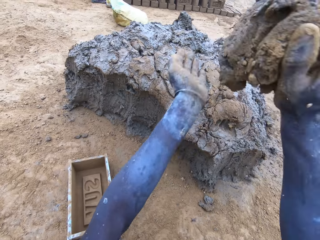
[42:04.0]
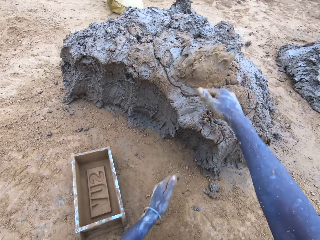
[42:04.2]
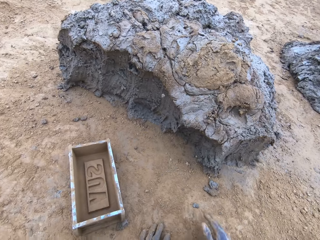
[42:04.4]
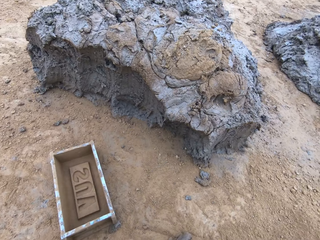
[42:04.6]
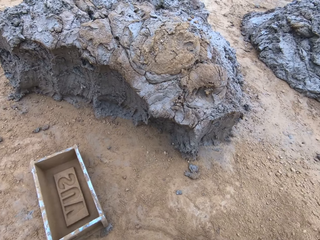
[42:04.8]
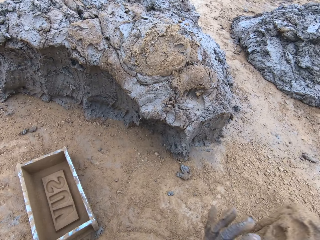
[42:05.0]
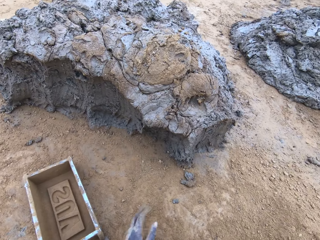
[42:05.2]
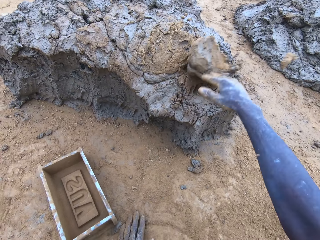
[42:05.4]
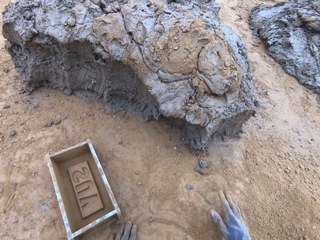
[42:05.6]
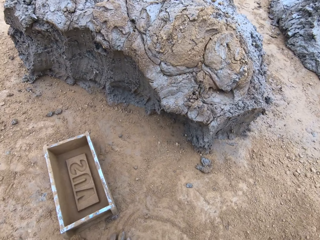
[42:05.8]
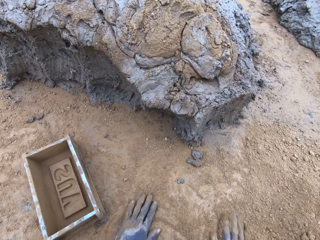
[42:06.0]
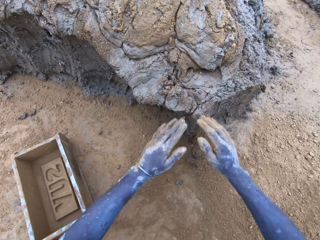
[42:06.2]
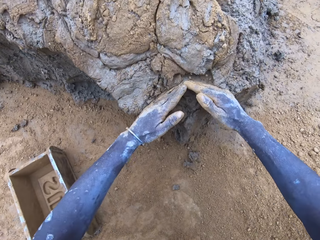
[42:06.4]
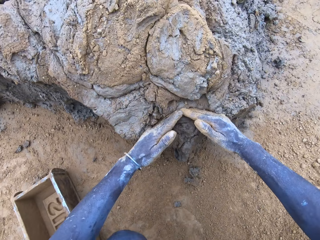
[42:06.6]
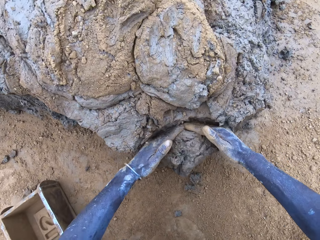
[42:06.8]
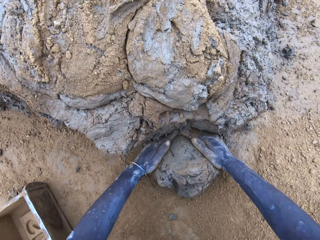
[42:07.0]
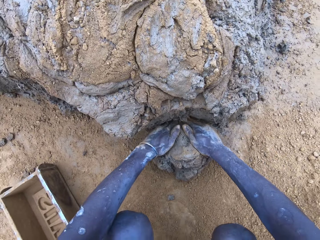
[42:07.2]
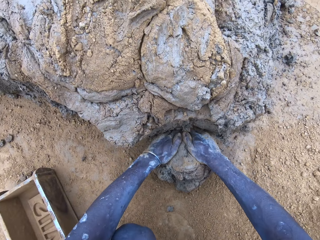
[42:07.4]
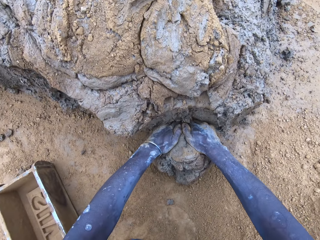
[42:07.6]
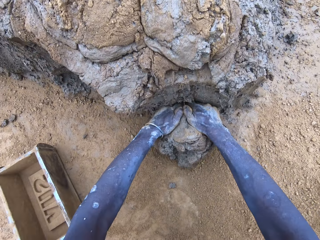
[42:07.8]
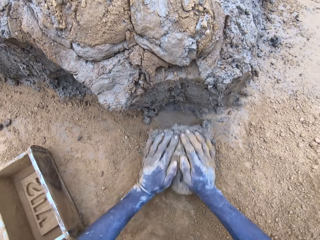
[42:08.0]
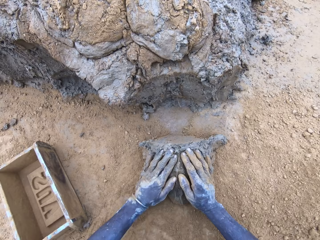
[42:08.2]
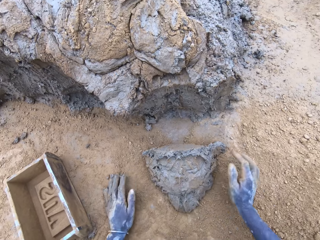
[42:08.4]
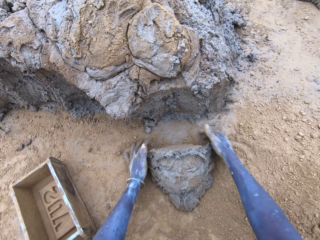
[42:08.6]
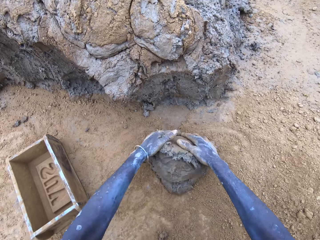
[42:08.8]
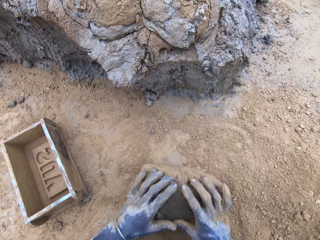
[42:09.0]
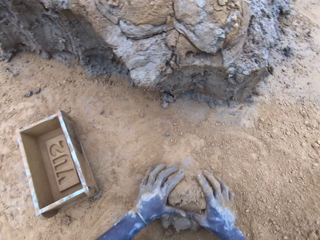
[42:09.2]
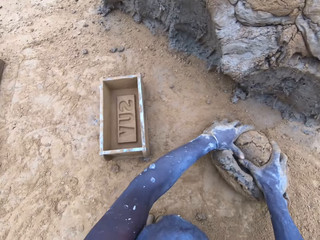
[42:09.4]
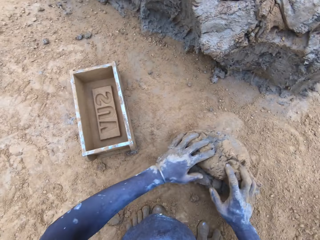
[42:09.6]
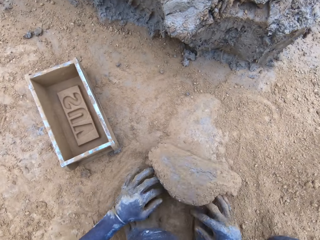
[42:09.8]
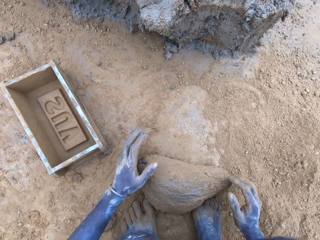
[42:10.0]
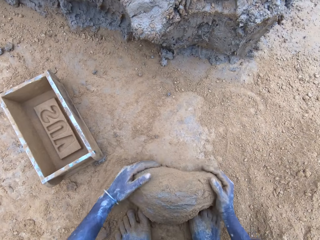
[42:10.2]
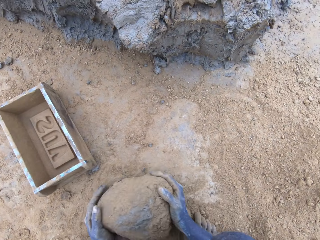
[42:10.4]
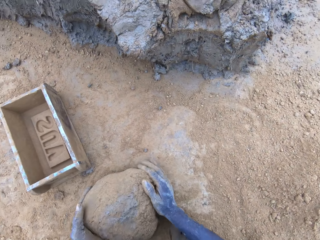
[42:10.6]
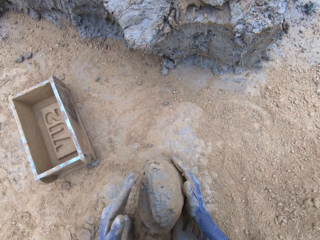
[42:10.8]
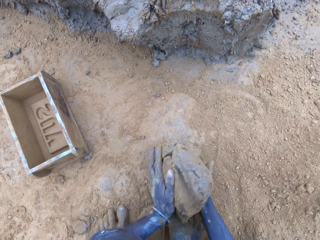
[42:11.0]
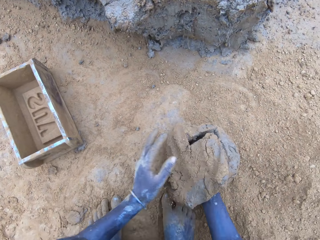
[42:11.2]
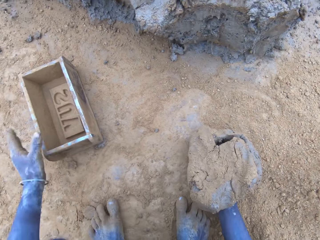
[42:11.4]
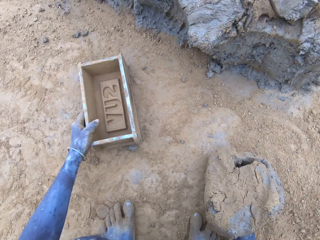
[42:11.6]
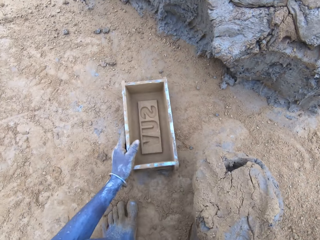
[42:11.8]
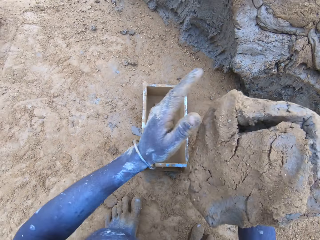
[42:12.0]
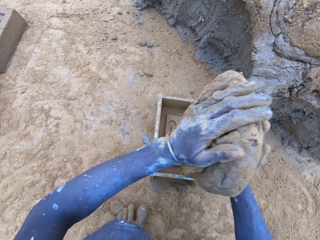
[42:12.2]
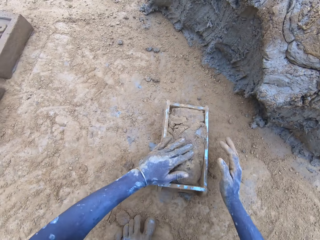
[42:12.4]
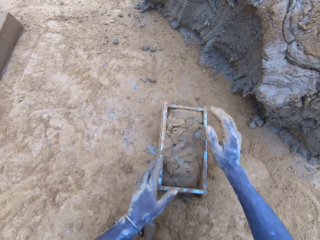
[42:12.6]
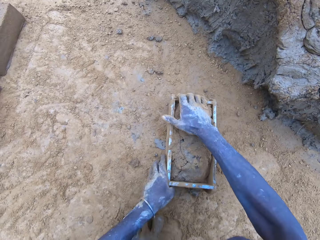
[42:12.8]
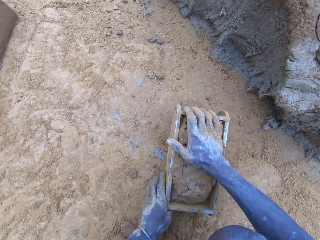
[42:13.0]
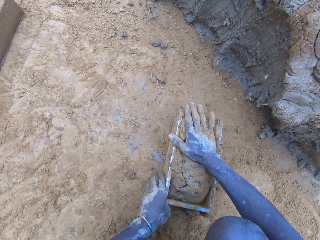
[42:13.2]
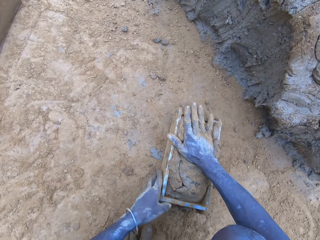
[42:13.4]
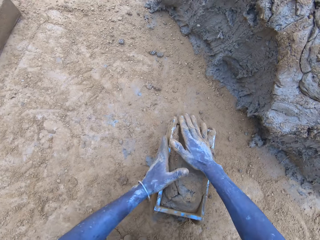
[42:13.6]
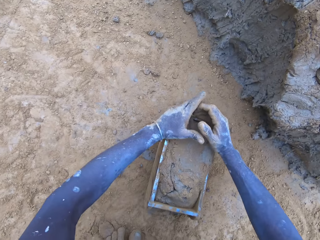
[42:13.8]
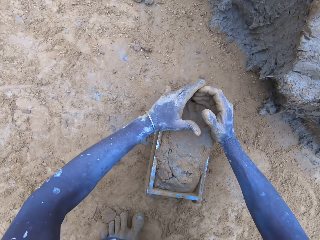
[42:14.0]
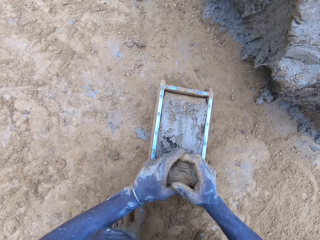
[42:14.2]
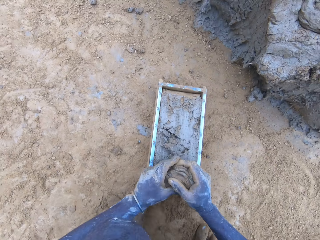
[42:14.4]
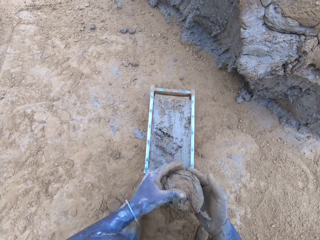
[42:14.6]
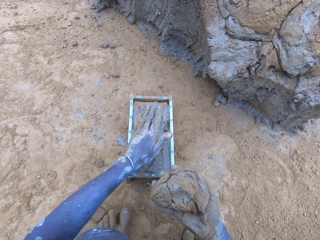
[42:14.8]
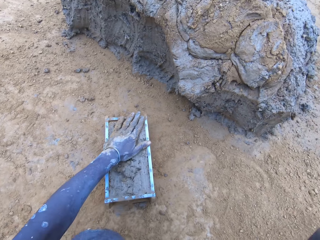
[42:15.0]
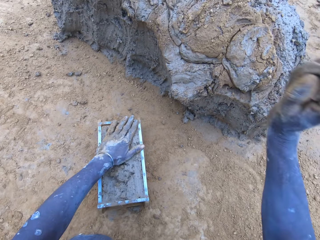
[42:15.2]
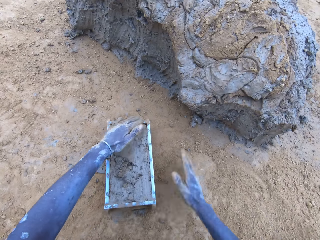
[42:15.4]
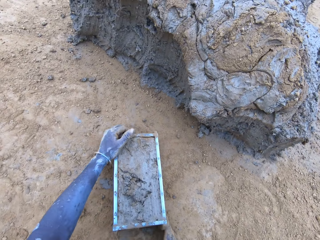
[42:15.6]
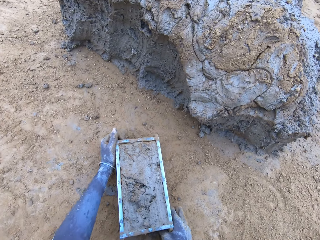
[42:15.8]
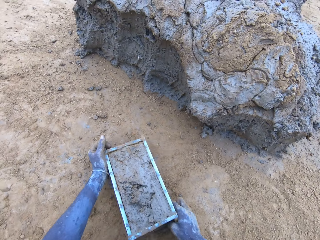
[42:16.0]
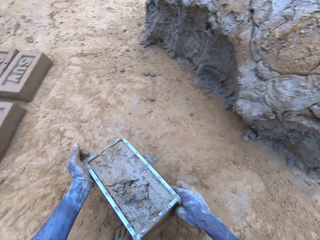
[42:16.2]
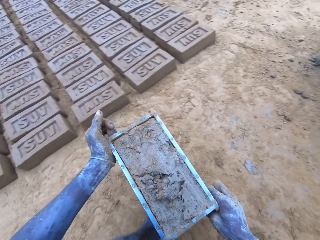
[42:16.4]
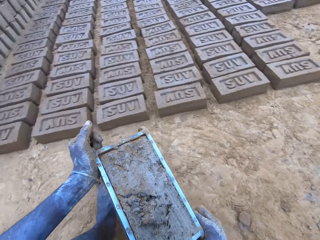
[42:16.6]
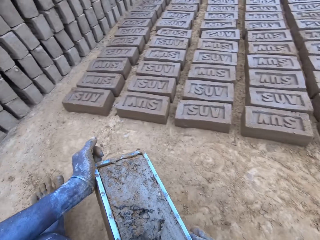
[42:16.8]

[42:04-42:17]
The camera wearer throws the mud on the pile of mud. They scoop the mud, cut the mud with hands and roll the mud on the ground. They put the mud in the wooden brick moulder. They remove excess mud from the wooden brick moulder. They throw the mud on the pile of mud. They carry the wooden brick moulder with mud.

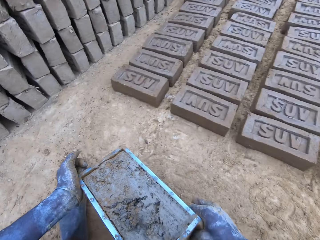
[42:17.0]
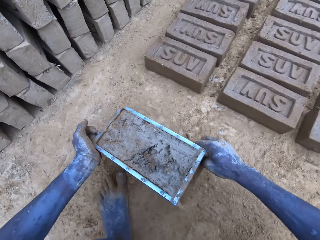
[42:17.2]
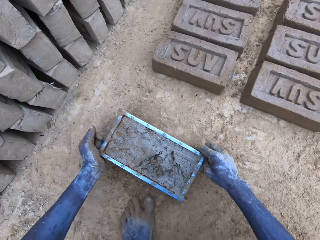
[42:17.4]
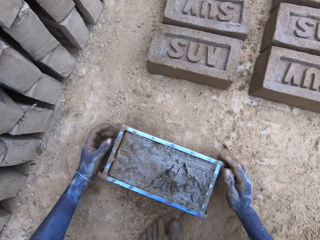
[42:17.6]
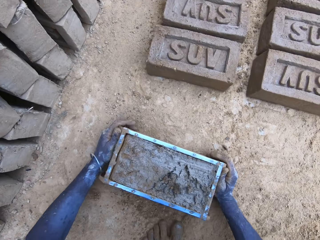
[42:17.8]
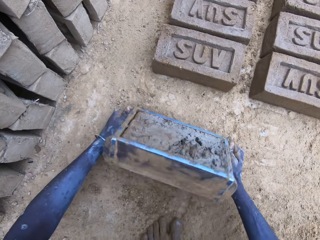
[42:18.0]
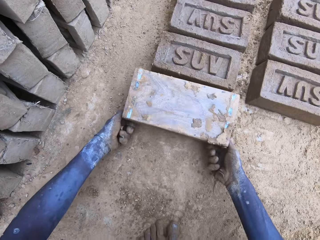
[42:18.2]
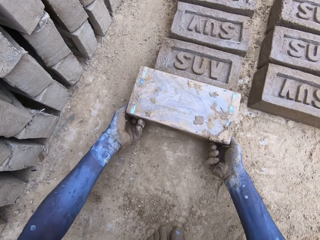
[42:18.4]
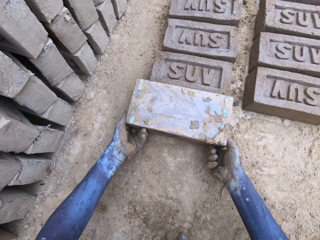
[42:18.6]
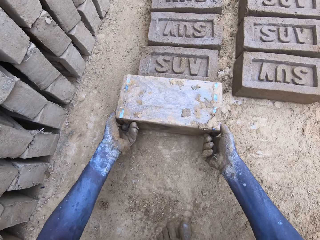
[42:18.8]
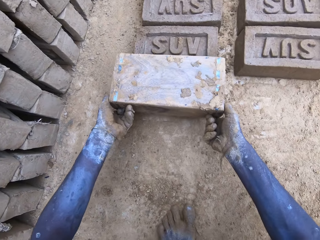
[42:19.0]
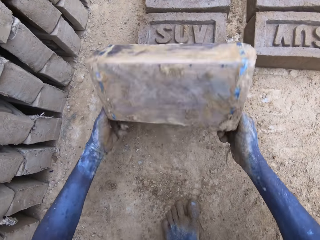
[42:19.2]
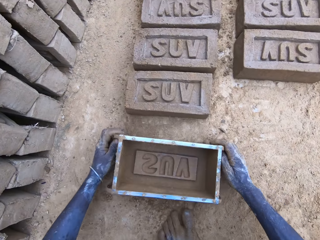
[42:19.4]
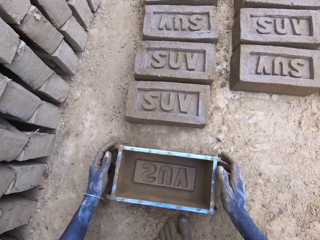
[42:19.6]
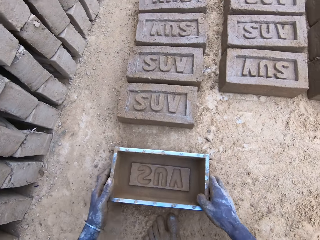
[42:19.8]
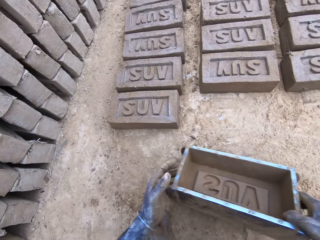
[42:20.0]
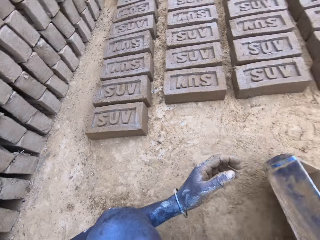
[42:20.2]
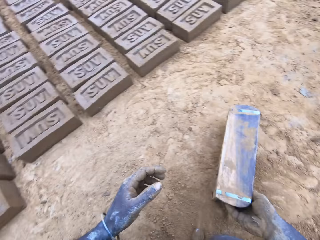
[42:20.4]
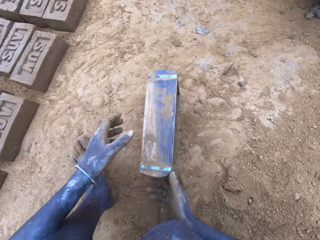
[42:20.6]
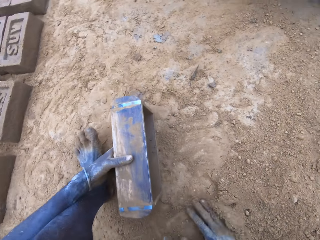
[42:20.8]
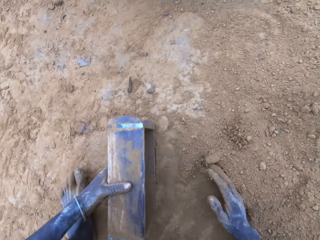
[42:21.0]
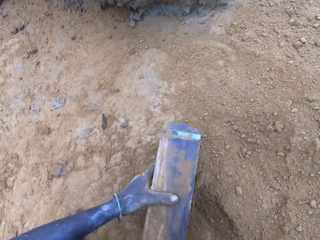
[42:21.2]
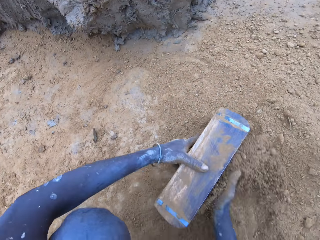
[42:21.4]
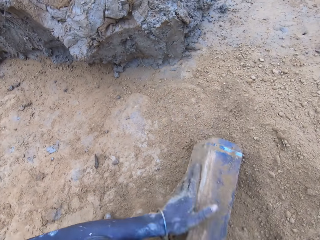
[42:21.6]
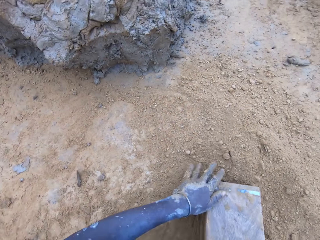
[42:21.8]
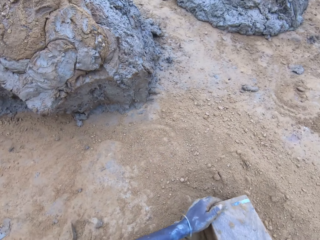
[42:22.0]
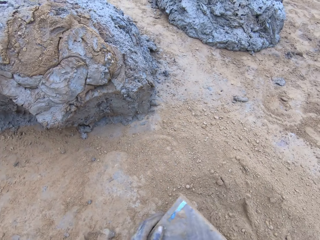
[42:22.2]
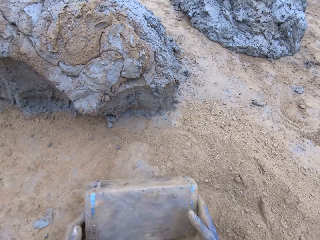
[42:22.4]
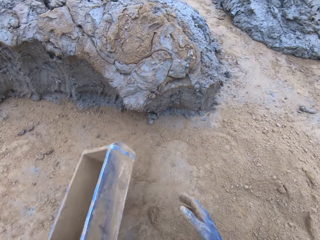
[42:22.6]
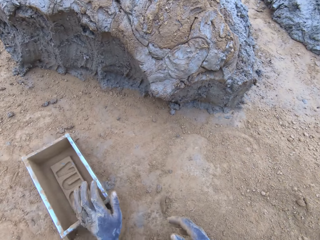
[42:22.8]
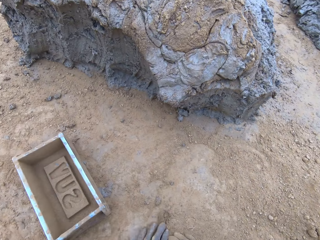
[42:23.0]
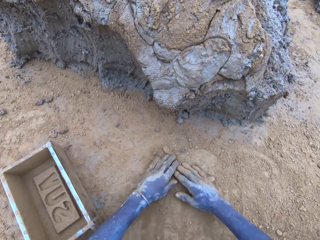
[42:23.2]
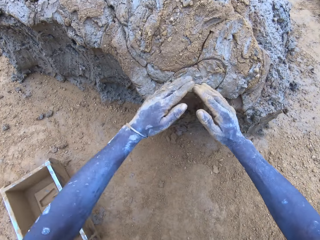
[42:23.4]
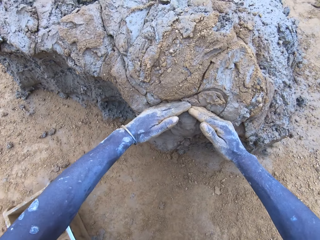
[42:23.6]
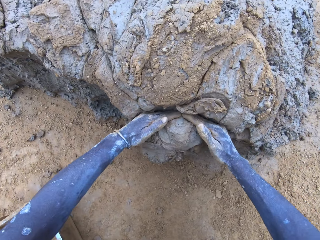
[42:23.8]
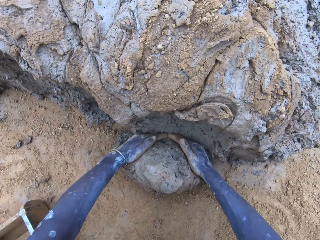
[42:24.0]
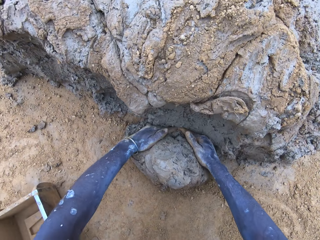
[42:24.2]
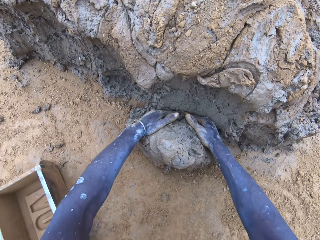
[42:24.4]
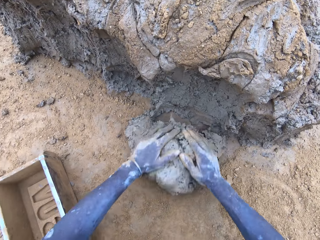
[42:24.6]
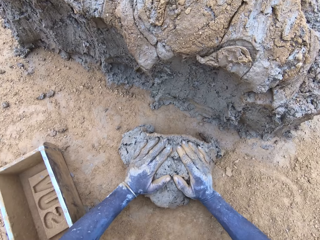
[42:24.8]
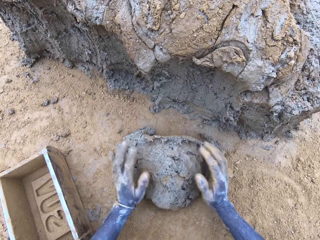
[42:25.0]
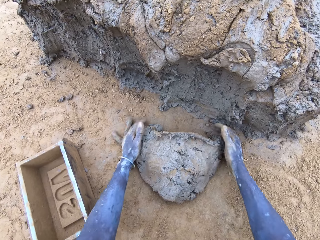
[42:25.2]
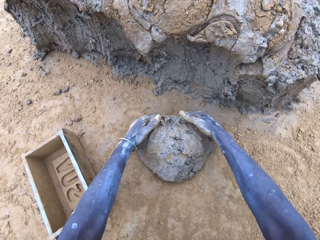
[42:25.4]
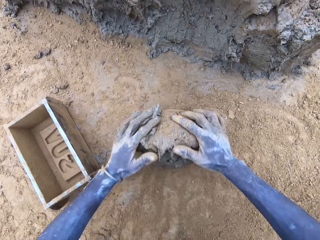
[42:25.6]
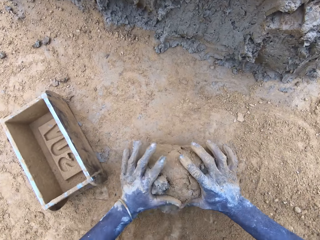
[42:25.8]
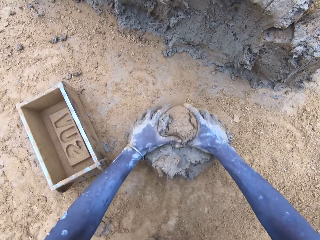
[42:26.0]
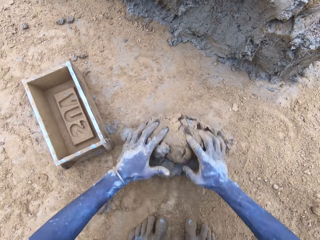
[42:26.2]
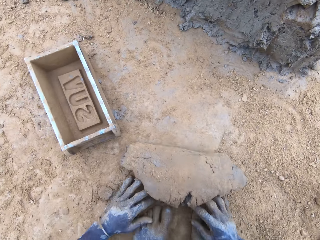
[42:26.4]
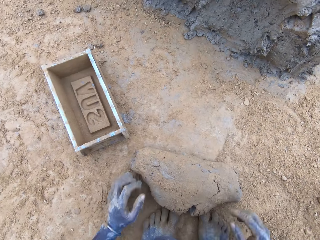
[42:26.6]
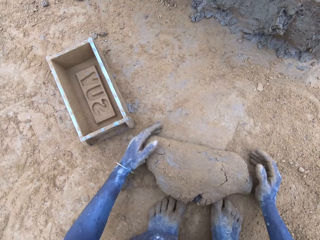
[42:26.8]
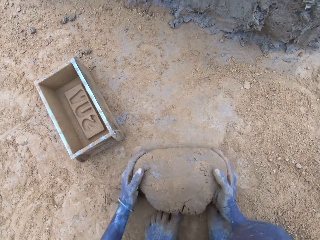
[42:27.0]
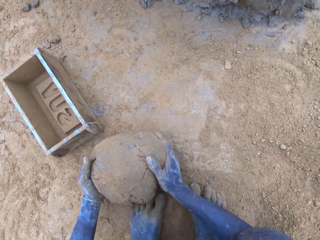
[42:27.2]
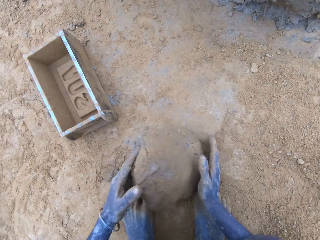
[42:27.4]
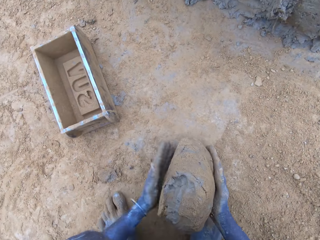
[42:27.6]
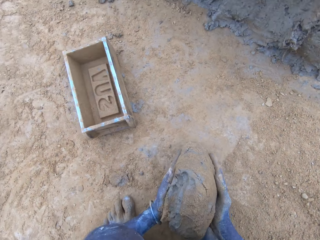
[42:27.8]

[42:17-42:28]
The camera wearer puts the wooden brick moulder or brickmould on the ground. They pour the mud in the brickmould on the ground. They turn the wooden brick moulder upside down. They flip back the wooden brick moulder to produce a mud brick. They put soil in the wooden brick moulder. They pour the soil from the brickmould. They put the wooden brick moulder on the ground. They scoop mud, cut the mud with hands and roll the mud on the ground.
